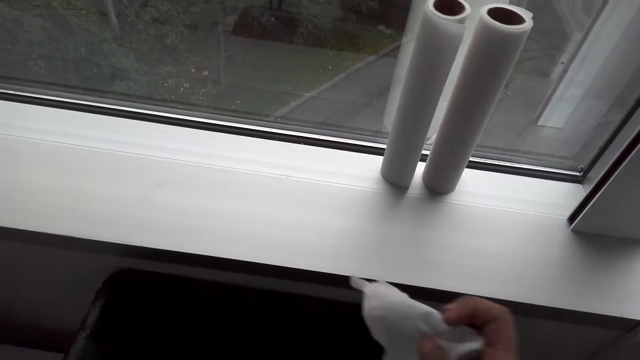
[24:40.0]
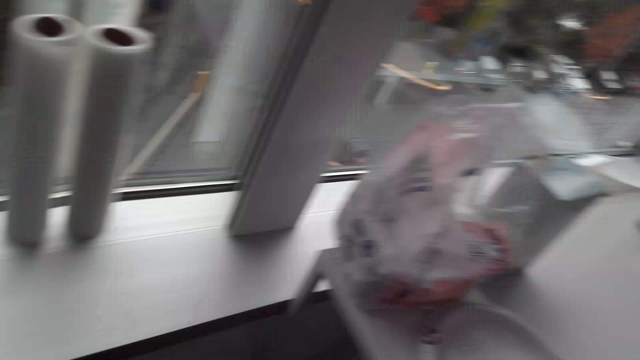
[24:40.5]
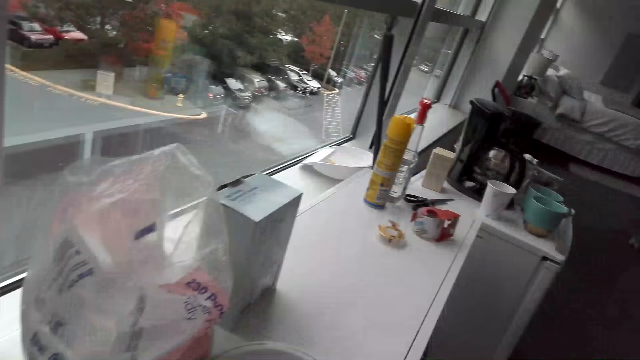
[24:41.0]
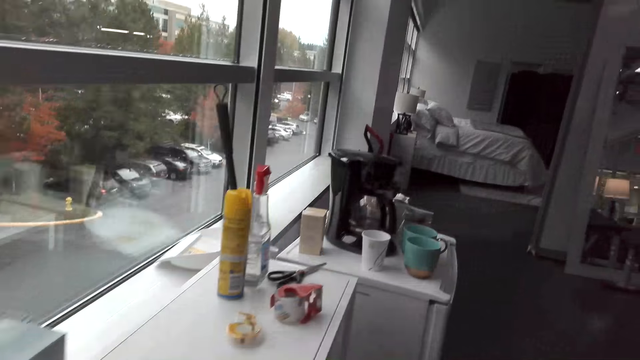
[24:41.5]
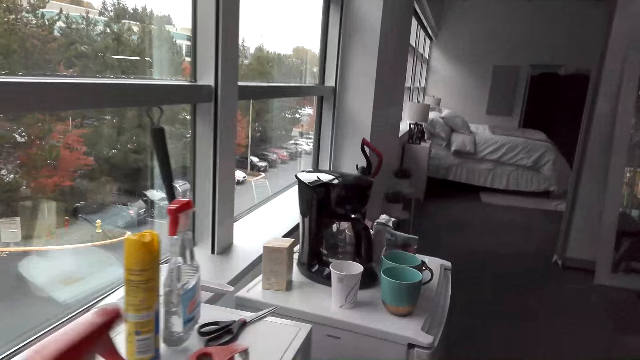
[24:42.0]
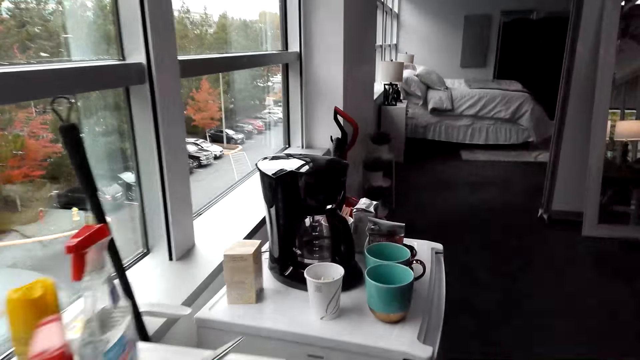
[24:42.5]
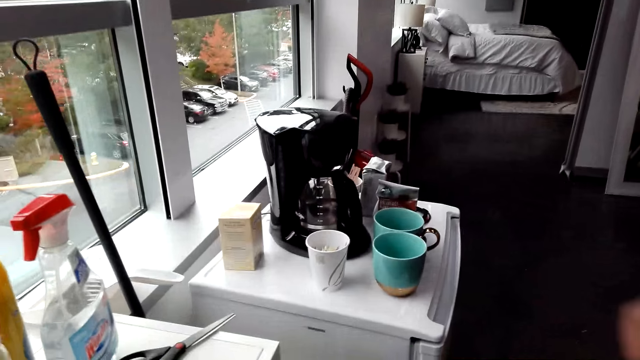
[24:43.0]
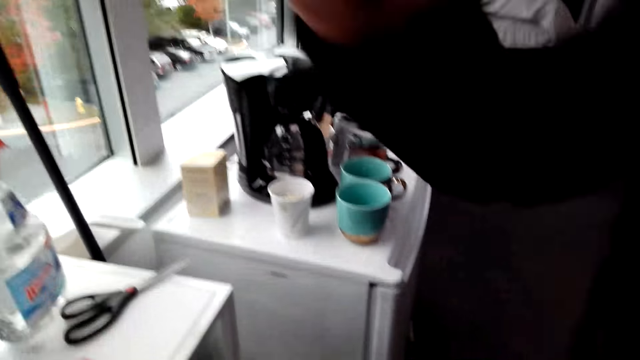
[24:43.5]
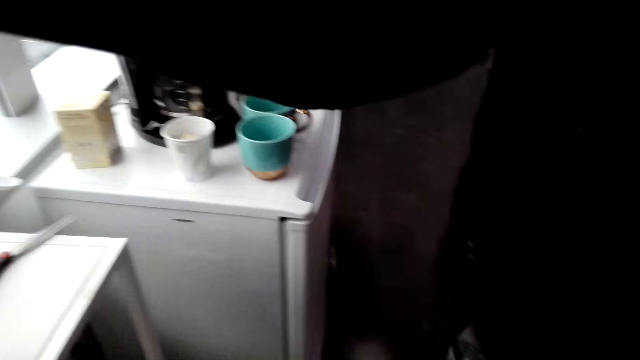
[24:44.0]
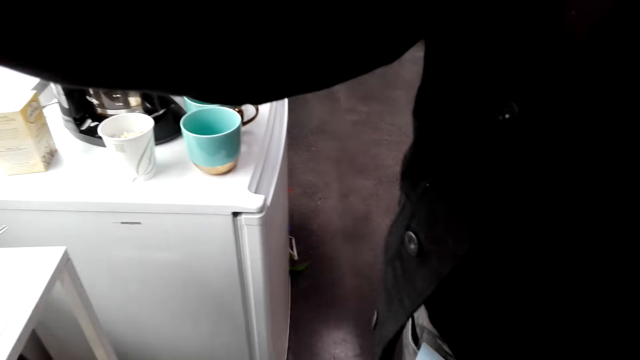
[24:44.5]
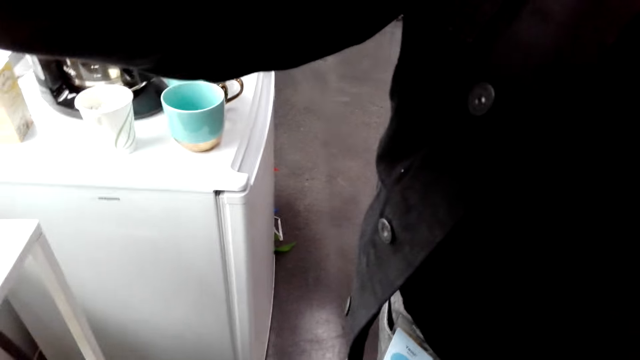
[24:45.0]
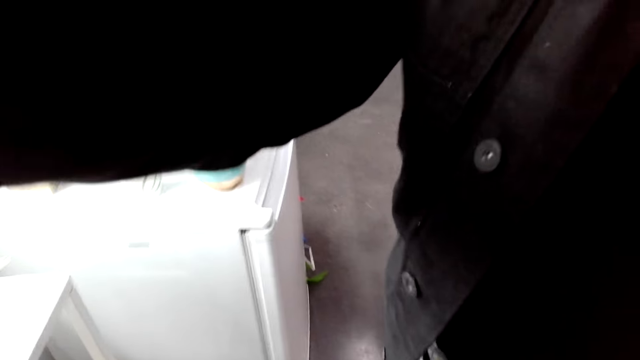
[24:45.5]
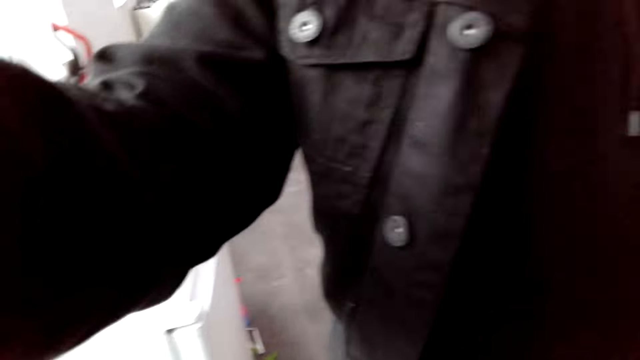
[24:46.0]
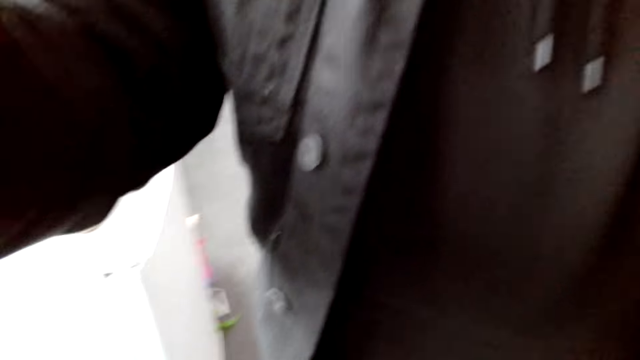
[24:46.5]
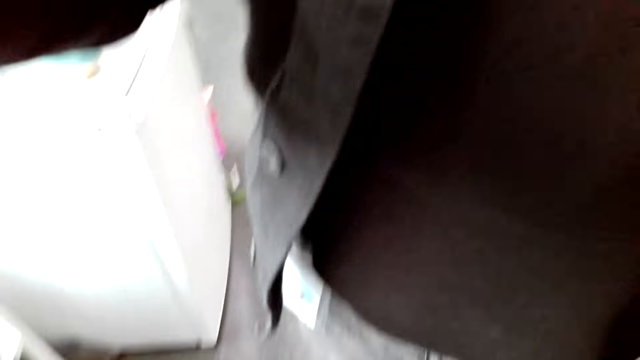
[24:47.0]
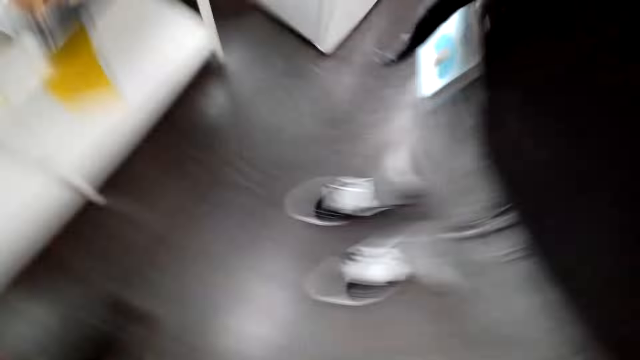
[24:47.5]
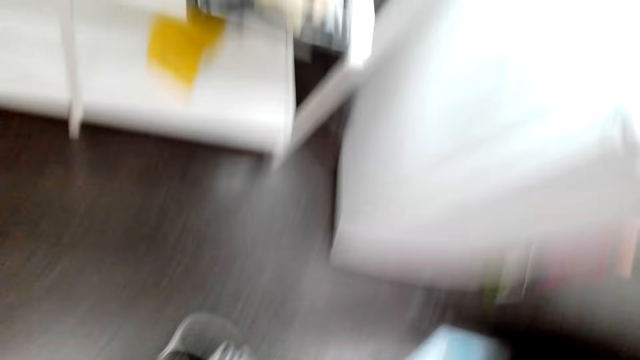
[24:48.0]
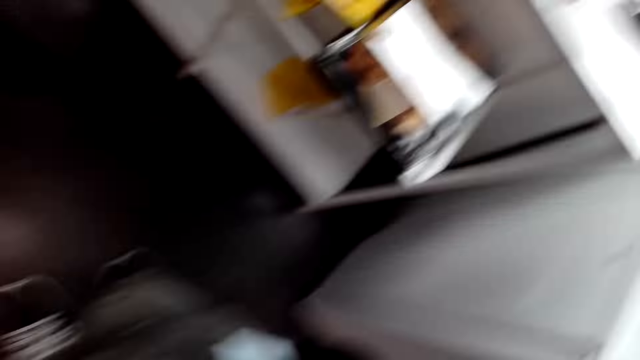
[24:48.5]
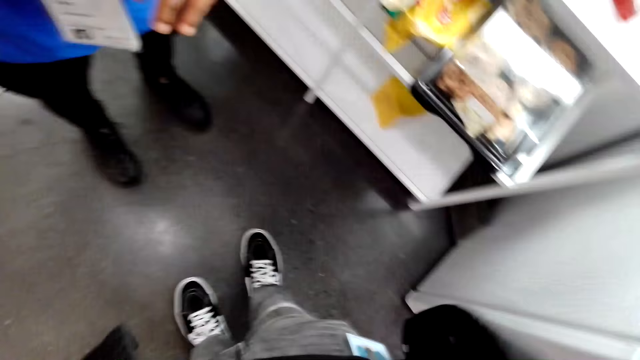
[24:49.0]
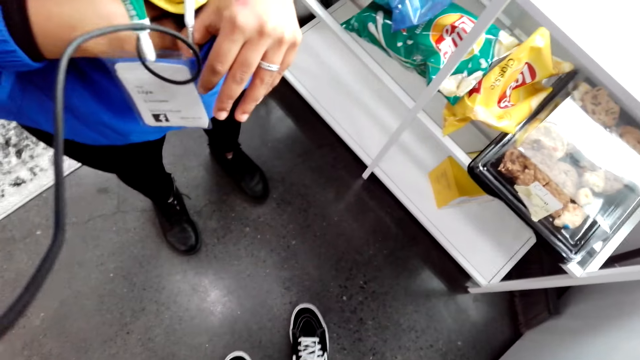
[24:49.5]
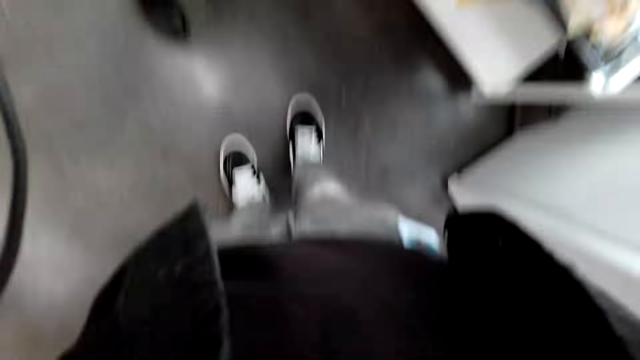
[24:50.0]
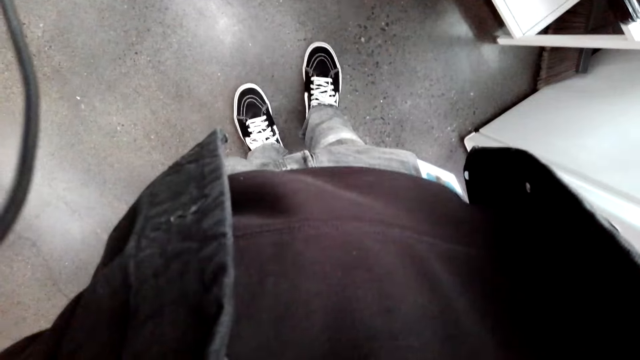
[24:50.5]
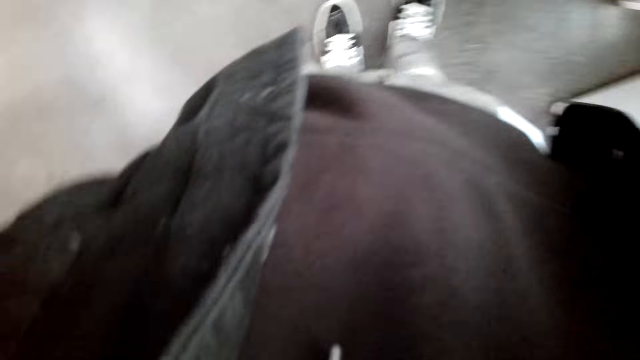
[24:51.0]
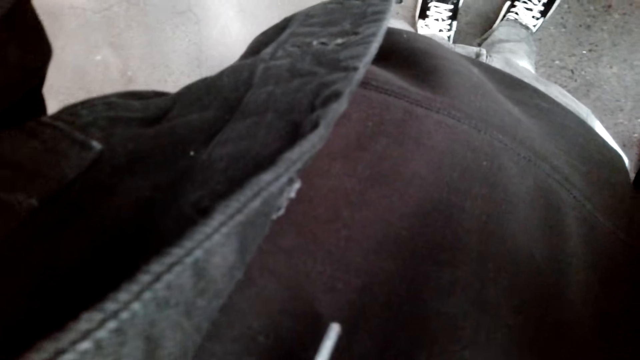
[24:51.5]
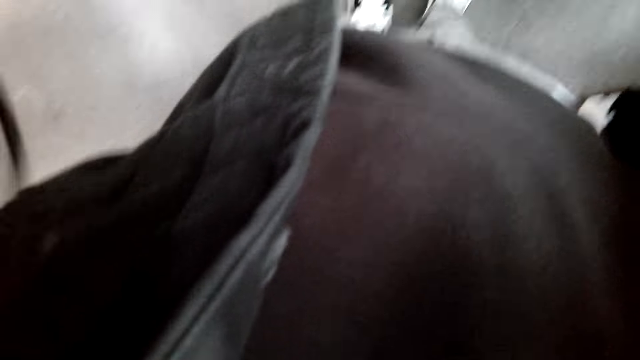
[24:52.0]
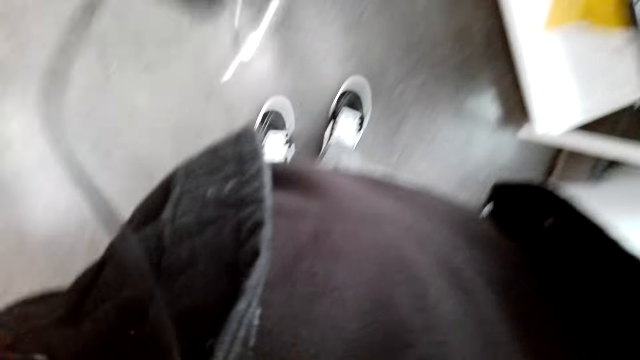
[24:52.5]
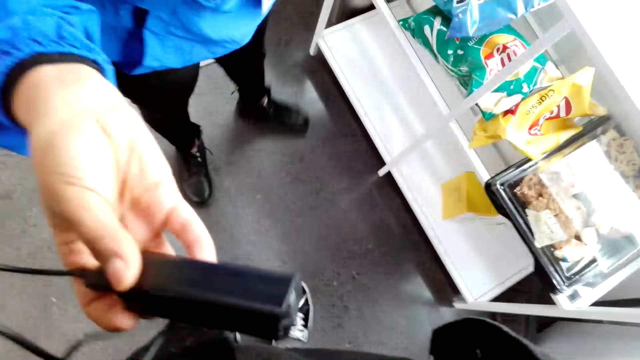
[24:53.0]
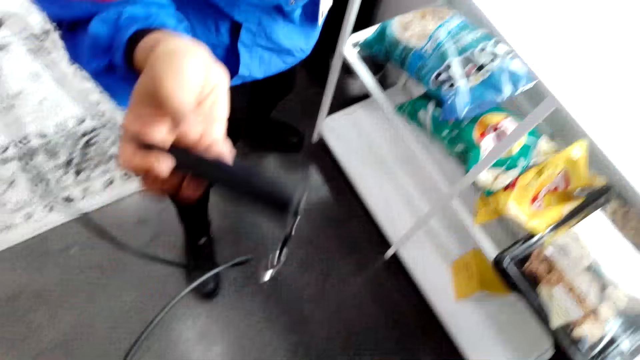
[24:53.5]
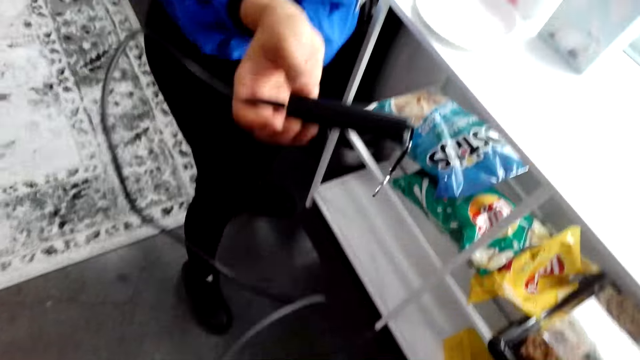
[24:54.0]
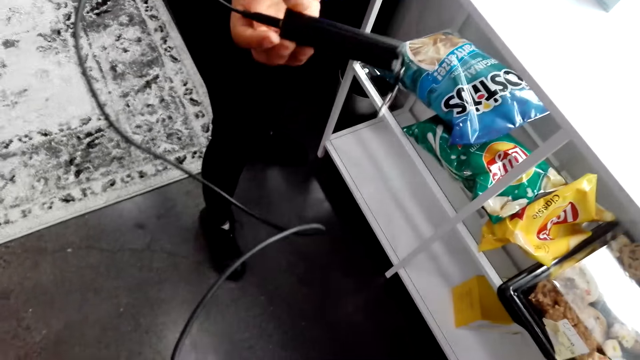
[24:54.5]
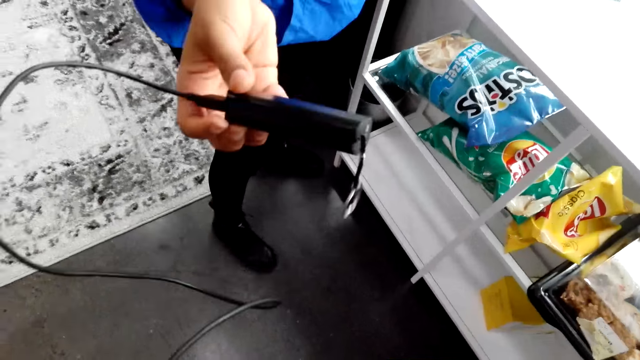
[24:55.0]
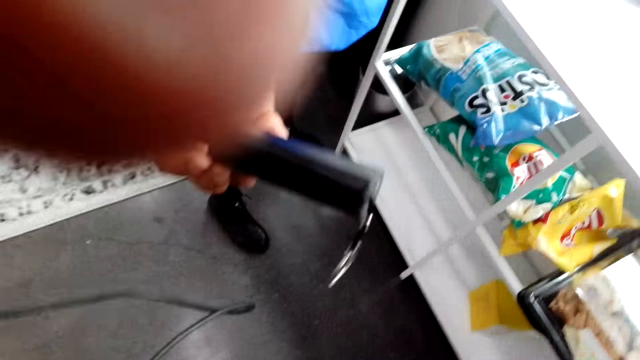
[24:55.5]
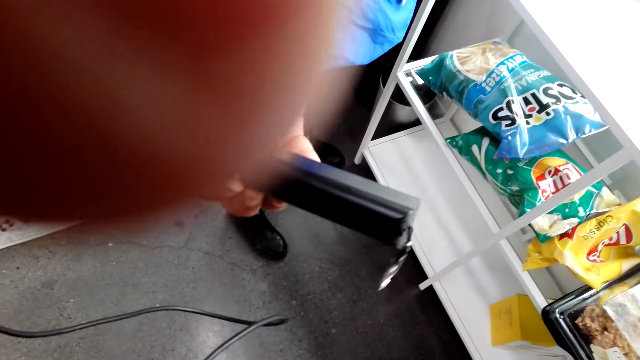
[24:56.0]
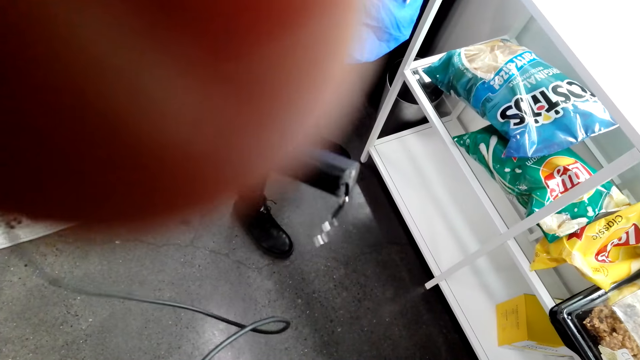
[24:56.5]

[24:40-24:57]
The camera wearer walks. A man adjusts the camera wearer's camera. The camera wearer raises a hand up. They talk to the man. They stand.
